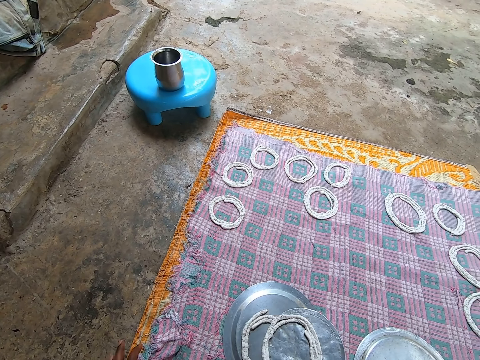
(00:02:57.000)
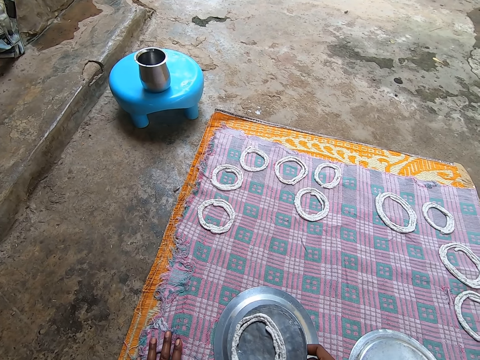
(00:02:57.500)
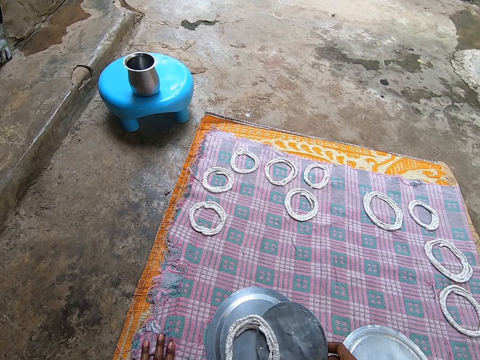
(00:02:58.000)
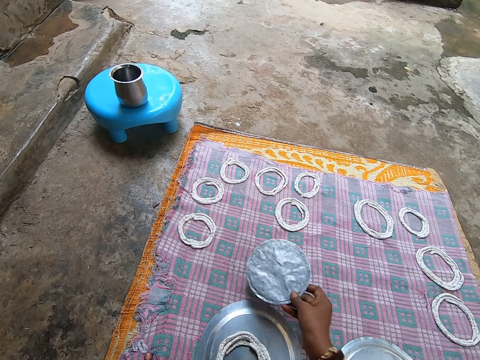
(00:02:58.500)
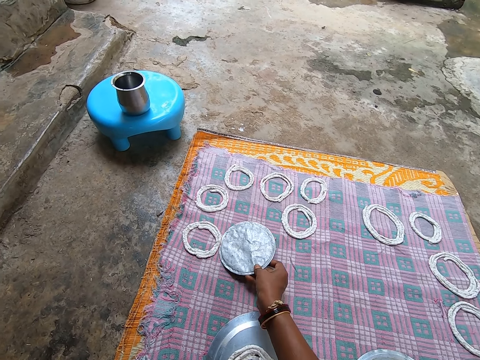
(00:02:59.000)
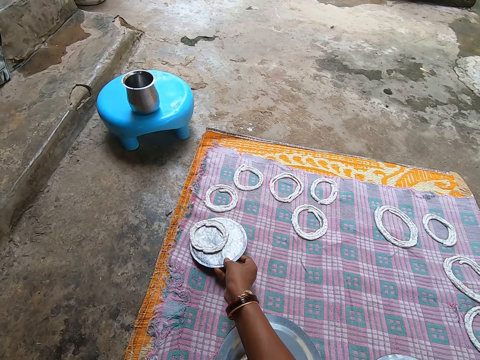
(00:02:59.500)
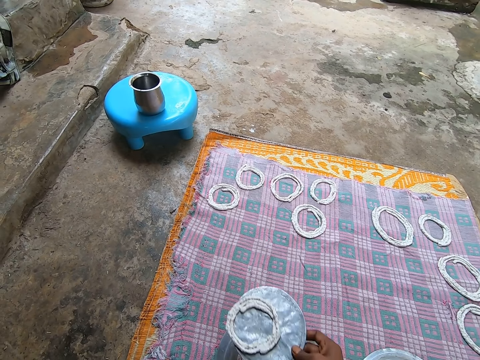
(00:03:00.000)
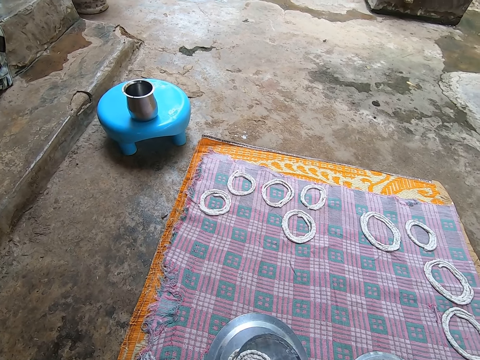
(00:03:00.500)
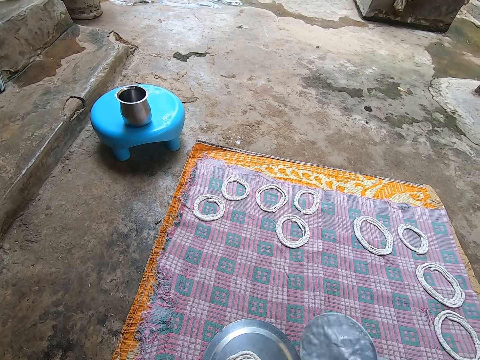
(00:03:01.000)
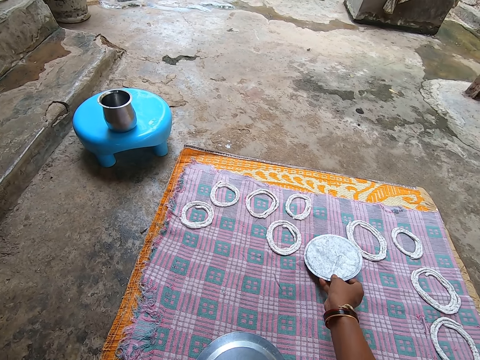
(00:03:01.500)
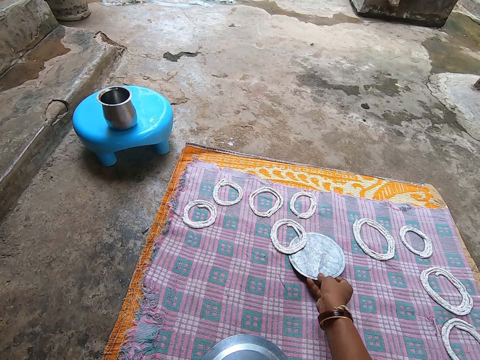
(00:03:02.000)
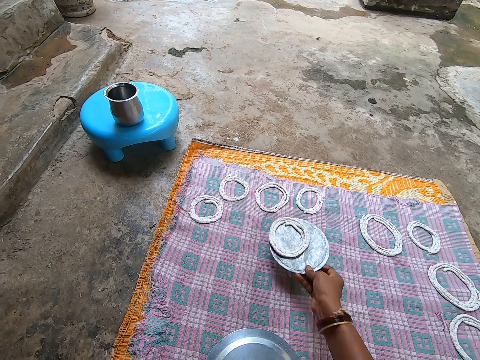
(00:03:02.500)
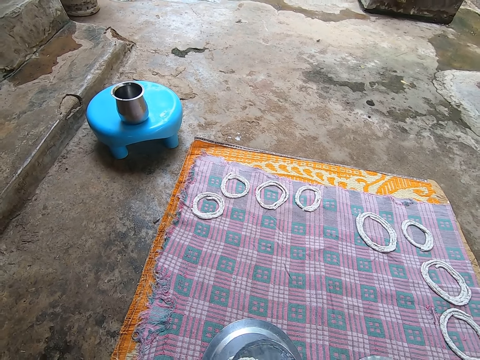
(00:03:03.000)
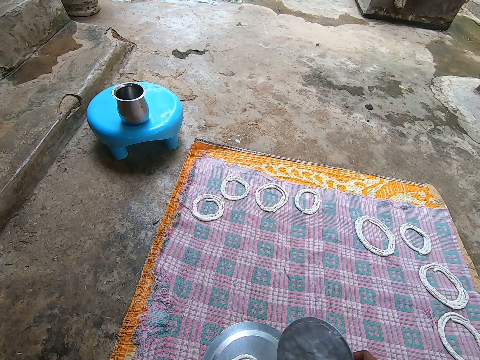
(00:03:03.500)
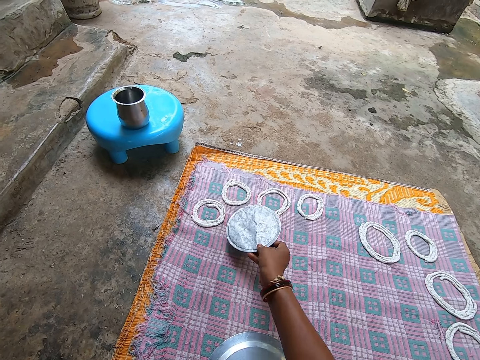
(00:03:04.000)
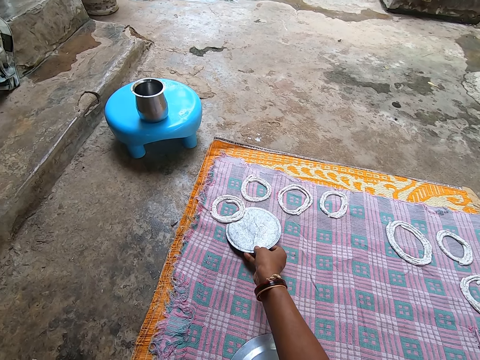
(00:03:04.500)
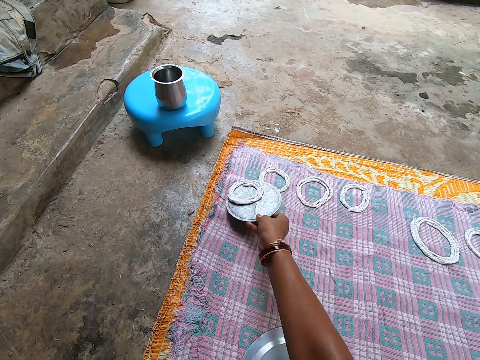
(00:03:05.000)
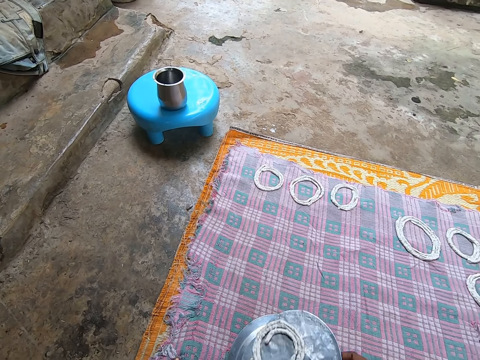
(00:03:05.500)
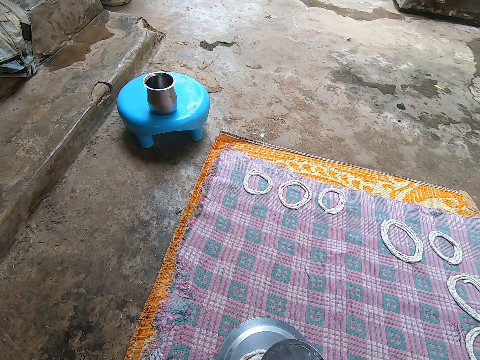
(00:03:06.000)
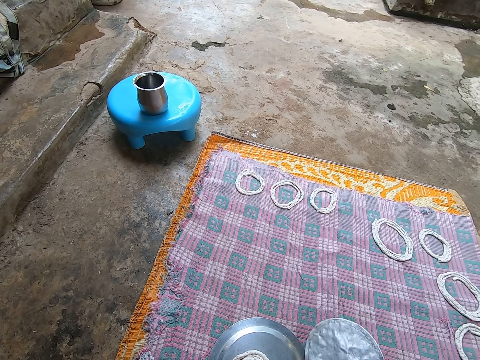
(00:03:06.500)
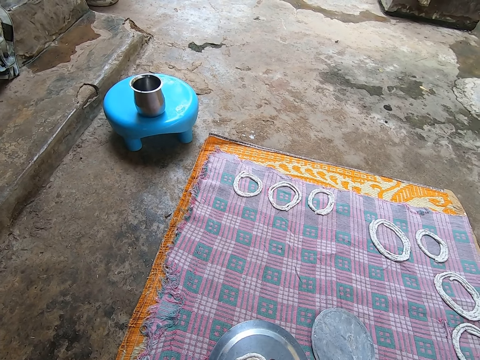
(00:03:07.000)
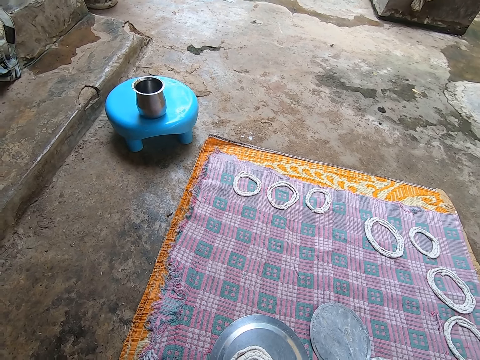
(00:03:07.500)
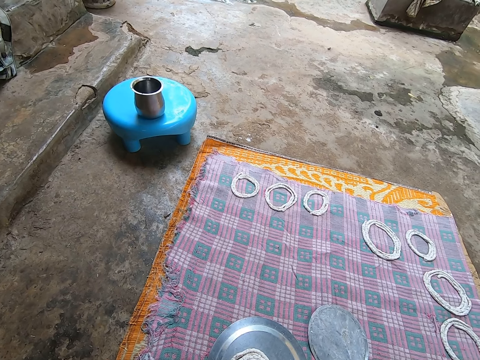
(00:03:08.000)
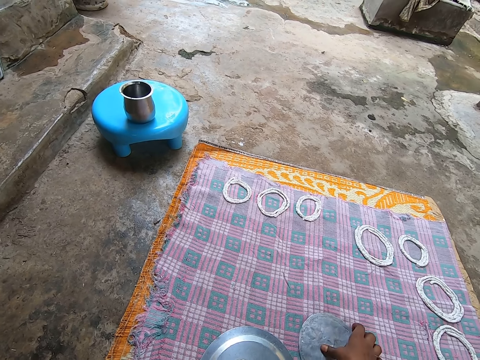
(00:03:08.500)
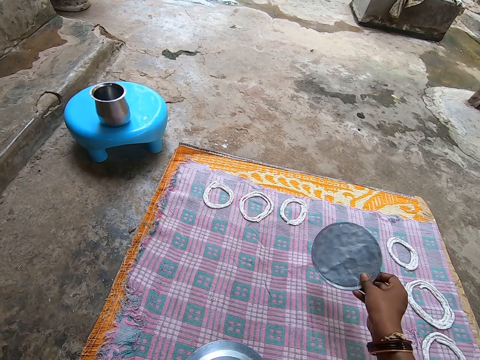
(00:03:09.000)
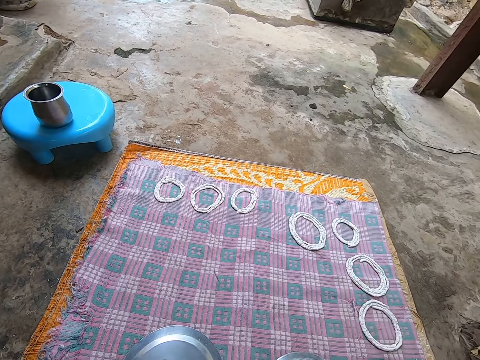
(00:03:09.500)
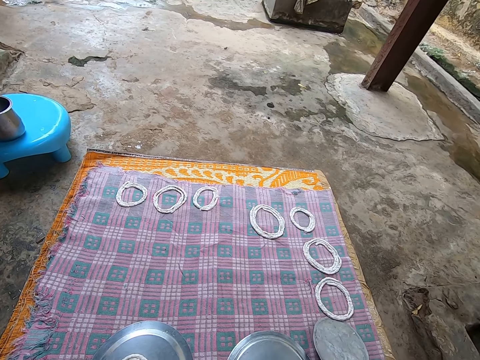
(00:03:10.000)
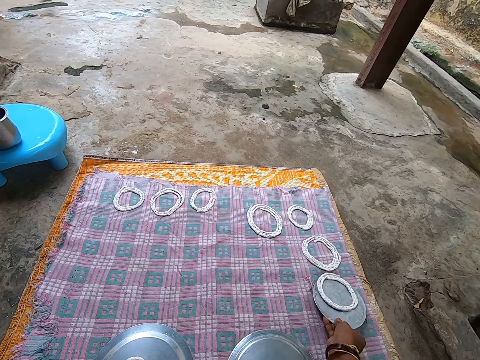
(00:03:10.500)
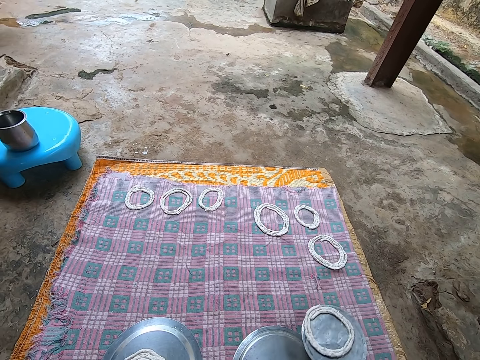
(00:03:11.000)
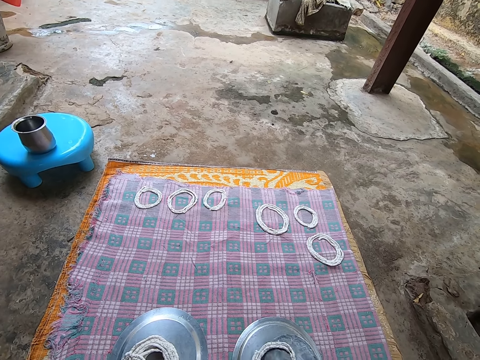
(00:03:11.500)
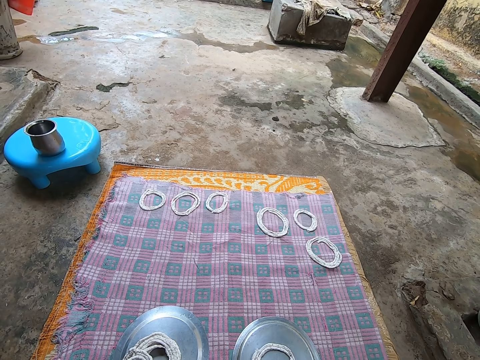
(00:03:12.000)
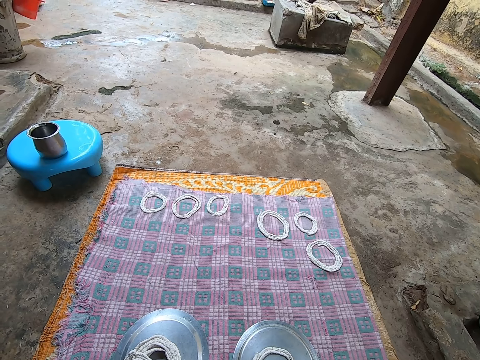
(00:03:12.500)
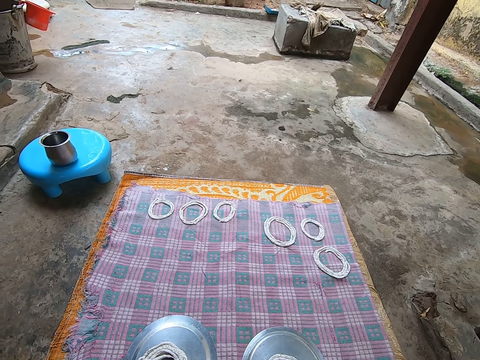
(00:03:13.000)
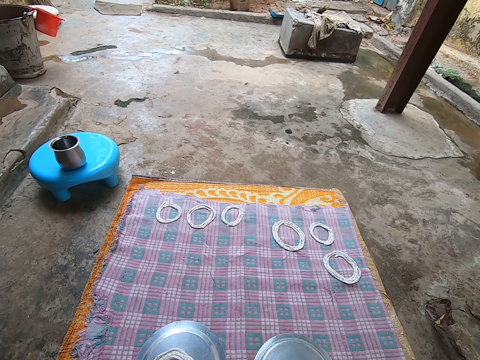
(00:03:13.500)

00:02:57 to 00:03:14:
The camera wearer puts the doughnuts or dough on the lid with his right hand. He collects the doughnuts with the lid with his right hand. He puts the doughnuts on the lid with his right hand. He collects the doughnuts with the lid with his right hand. He puts the doughnuts on the lid with his right hand. He collects the doughnuts with the lid with his right hand. He puts the doughnuts on the lid with his right hand. He throws the dough on the floor. He puts down the lid with his right hand. He picks up the dough on the floor. He picks up the lid with his right hand. He collects the doughnuts with the lid with his right hand. He puts the doughnuts on the lid with his right hand.

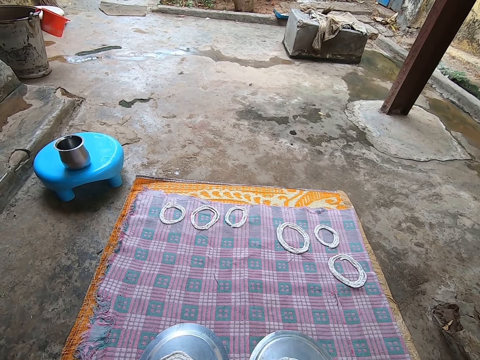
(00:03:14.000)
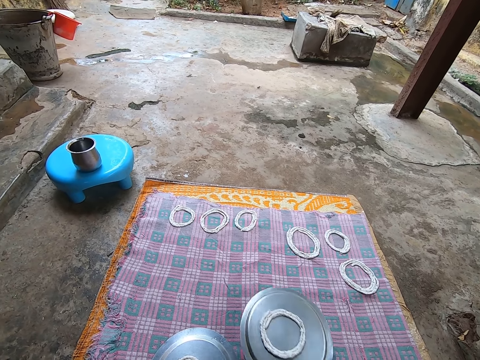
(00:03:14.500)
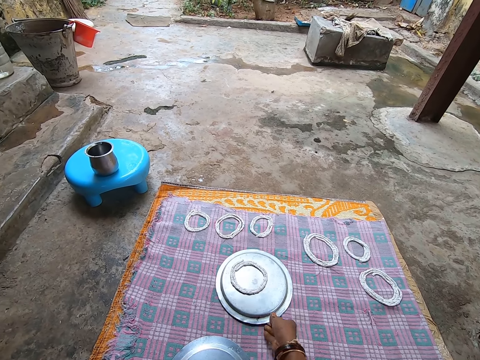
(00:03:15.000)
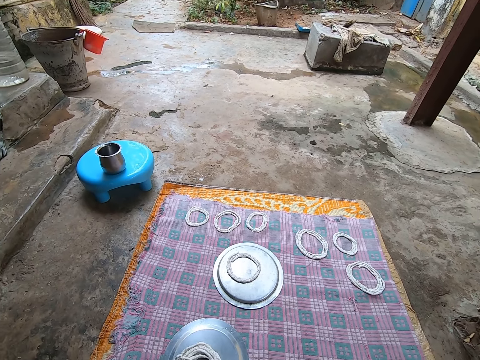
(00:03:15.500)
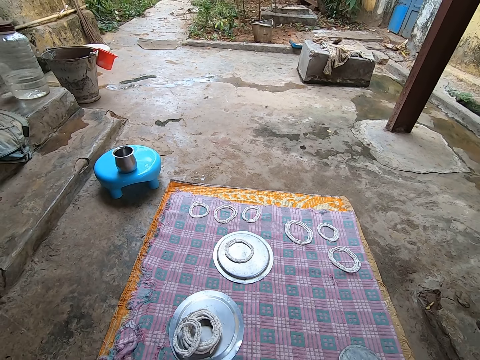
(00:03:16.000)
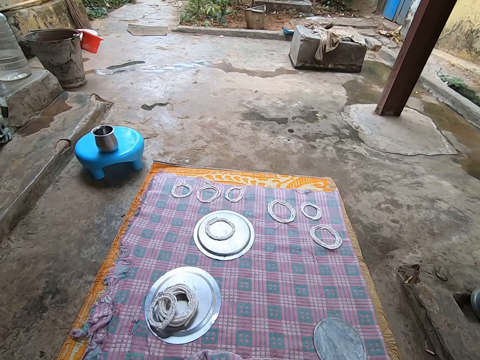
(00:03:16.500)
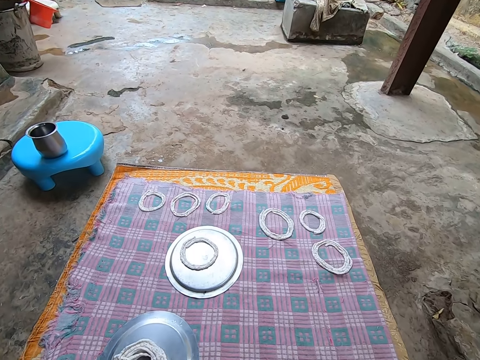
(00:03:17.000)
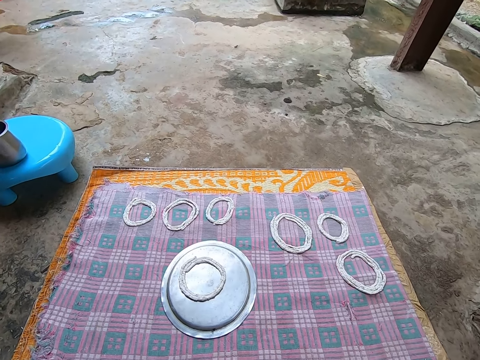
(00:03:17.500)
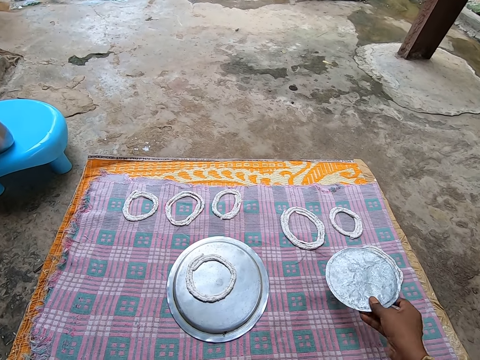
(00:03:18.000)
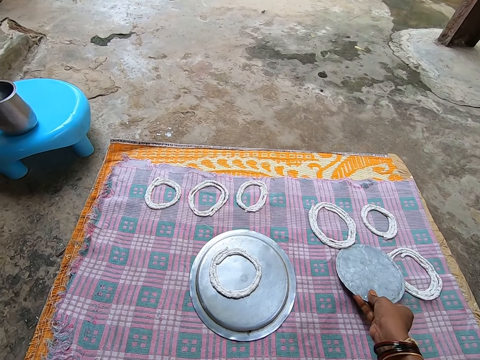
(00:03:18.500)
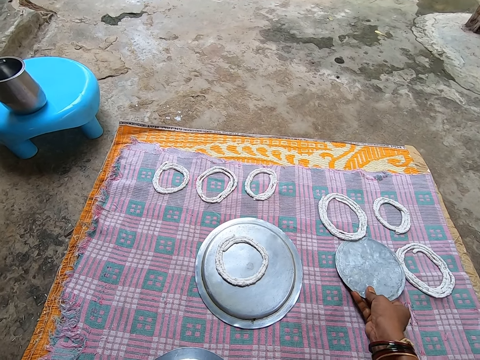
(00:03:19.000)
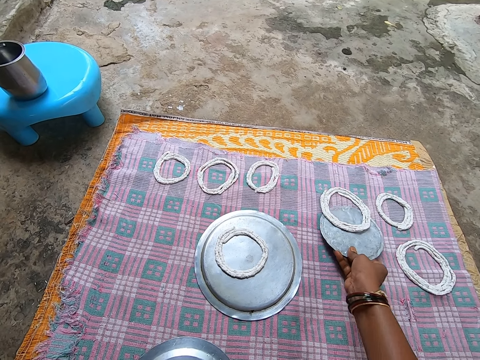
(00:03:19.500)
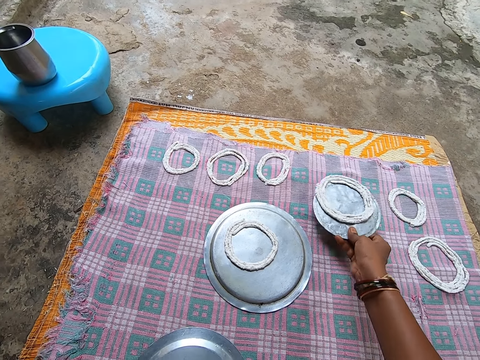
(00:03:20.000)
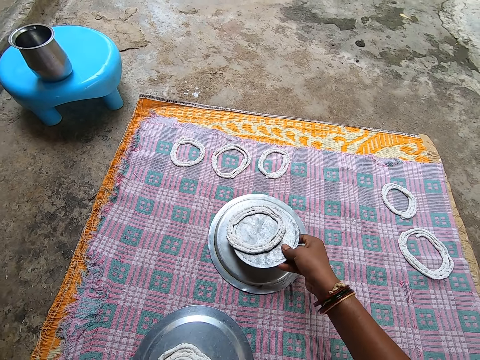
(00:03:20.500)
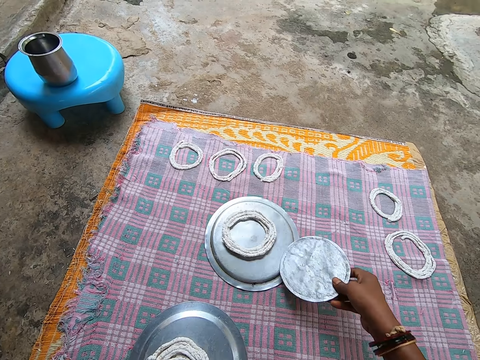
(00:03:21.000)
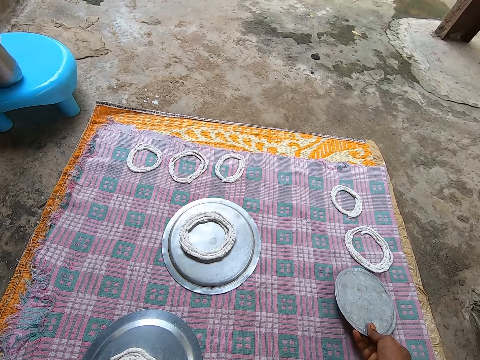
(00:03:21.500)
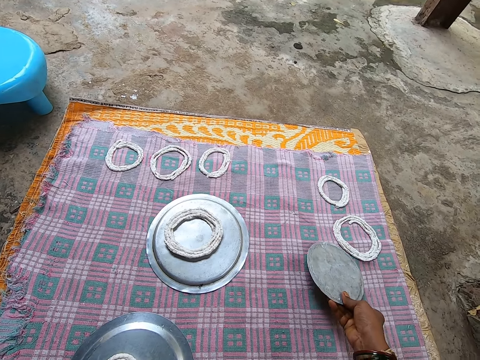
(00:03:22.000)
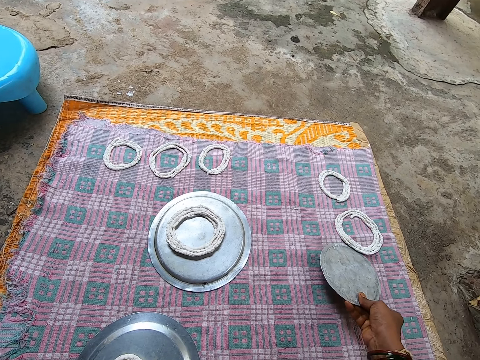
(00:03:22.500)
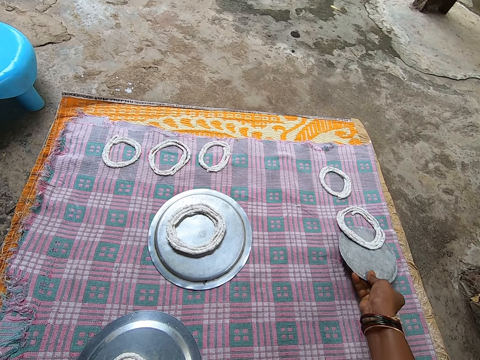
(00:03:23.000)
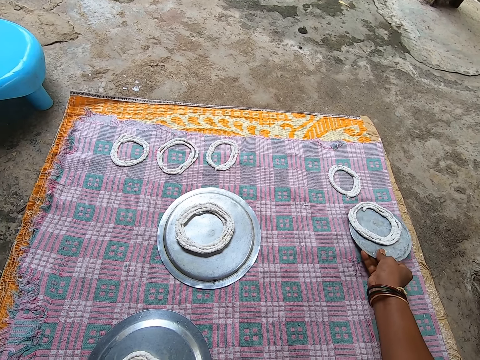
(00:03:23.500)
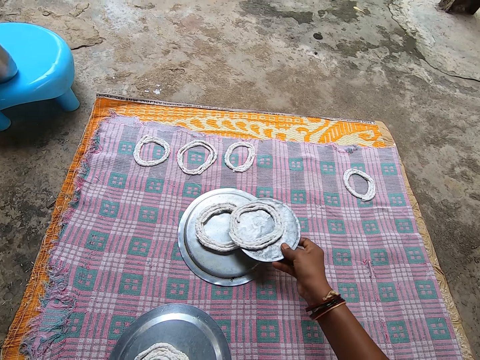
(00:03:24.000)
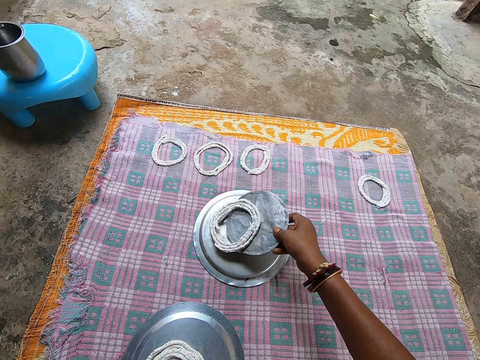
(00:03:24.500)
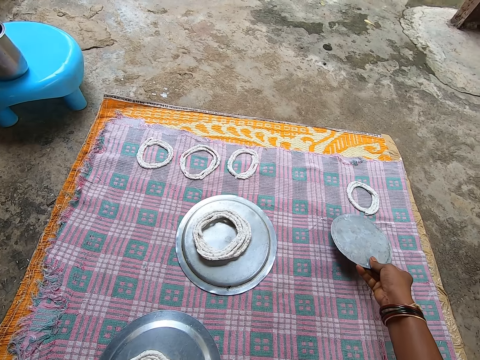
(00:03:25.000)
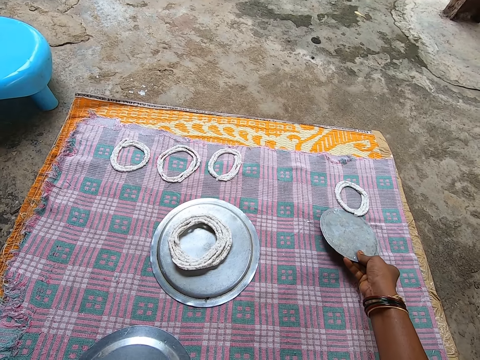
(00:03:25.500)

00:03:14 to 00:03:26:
The camera wearer lifts the lid with his right hand. He moves the lid to the other side. He puts down the lid with his right hand. He collects the doughnuts or dough with the lid with his right hand. He puts the doughnuts on the lid with his right hand. He collects the doughnuts with the lid with his right hand. He puts the doughnuts on the lid with his right hand. He scoops the dough.
